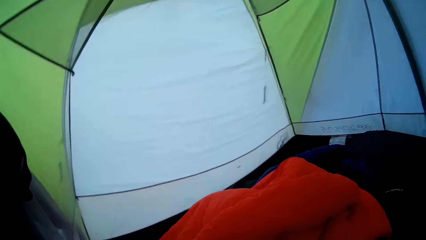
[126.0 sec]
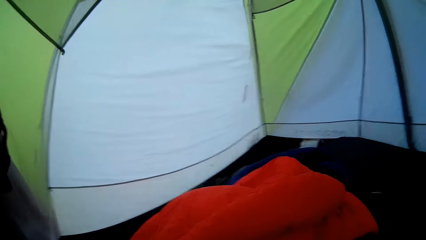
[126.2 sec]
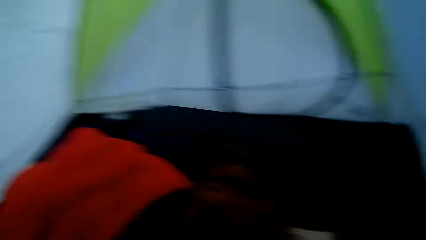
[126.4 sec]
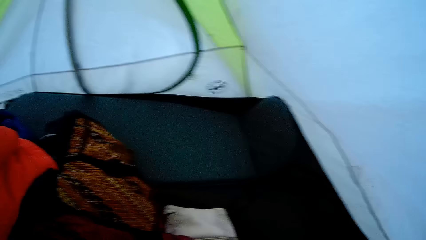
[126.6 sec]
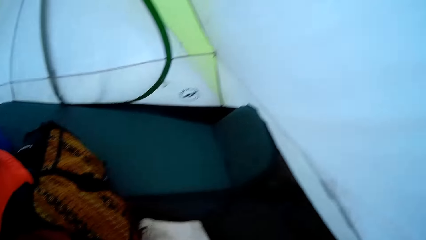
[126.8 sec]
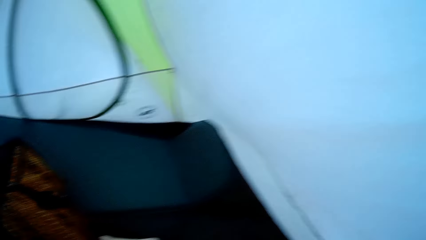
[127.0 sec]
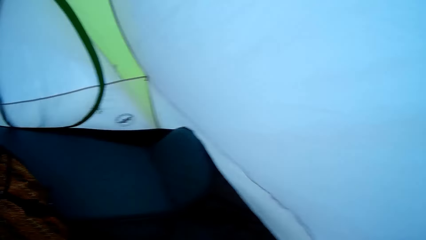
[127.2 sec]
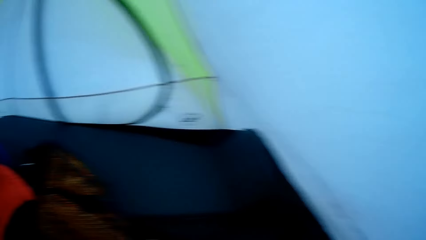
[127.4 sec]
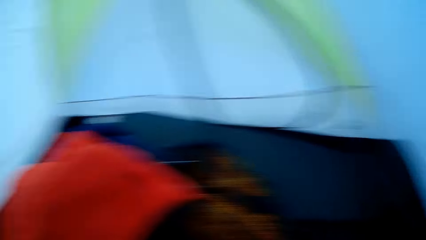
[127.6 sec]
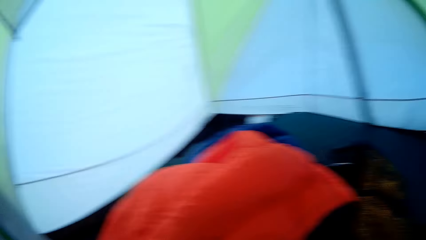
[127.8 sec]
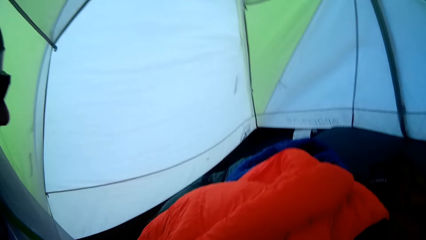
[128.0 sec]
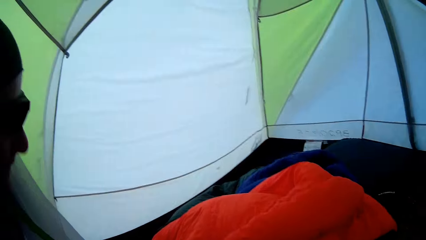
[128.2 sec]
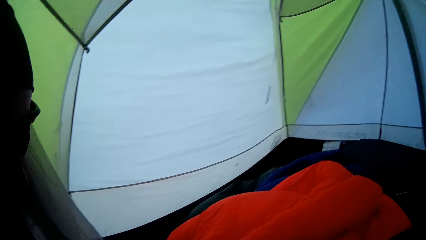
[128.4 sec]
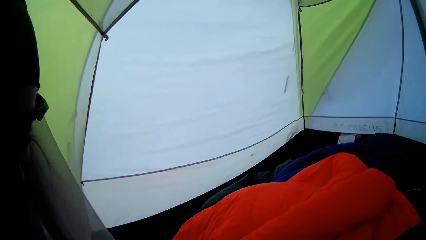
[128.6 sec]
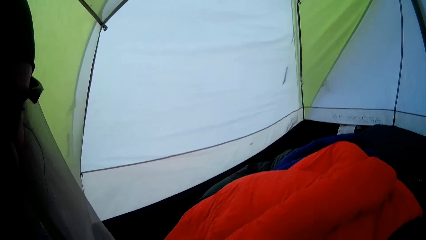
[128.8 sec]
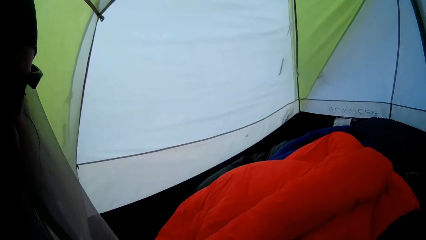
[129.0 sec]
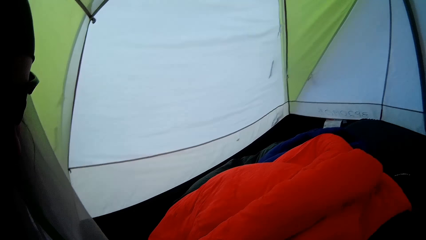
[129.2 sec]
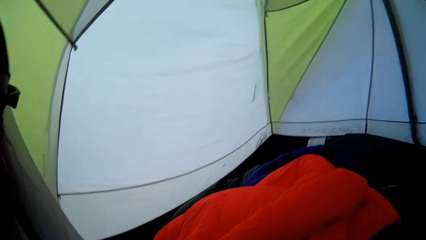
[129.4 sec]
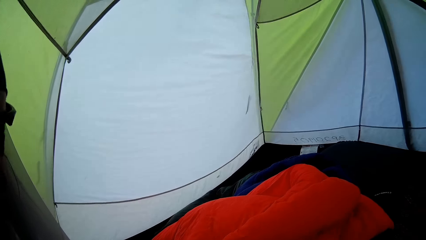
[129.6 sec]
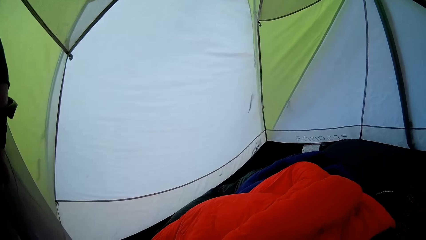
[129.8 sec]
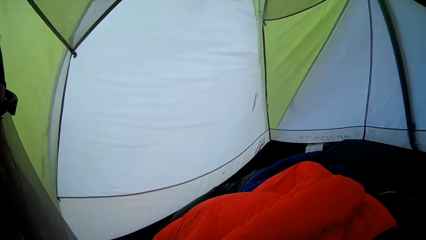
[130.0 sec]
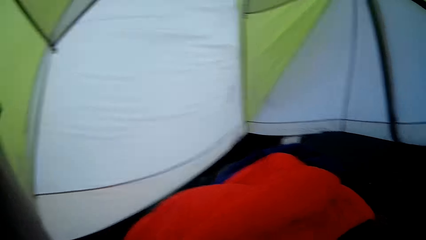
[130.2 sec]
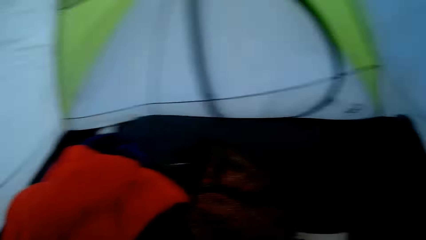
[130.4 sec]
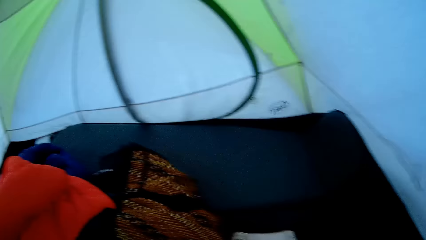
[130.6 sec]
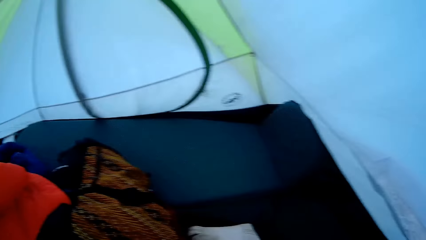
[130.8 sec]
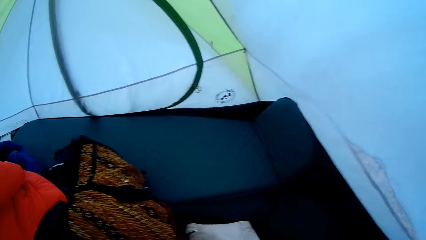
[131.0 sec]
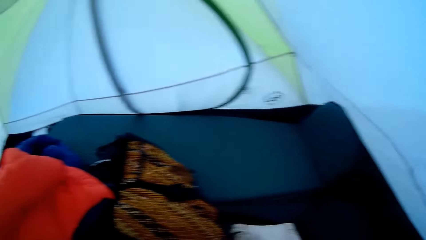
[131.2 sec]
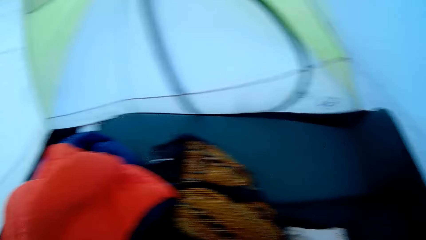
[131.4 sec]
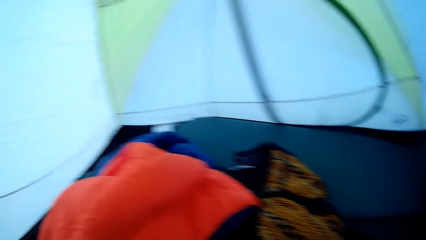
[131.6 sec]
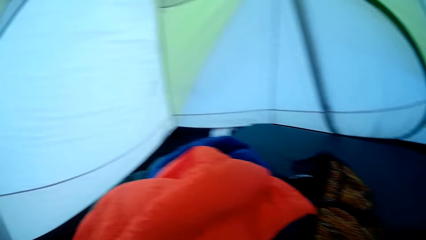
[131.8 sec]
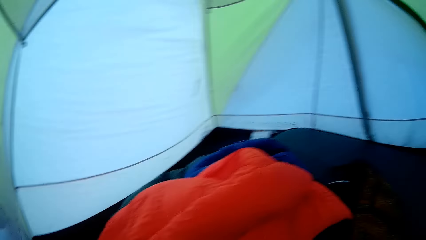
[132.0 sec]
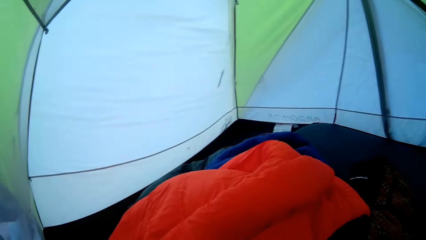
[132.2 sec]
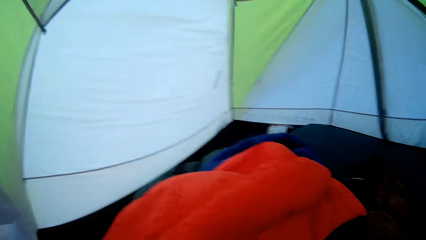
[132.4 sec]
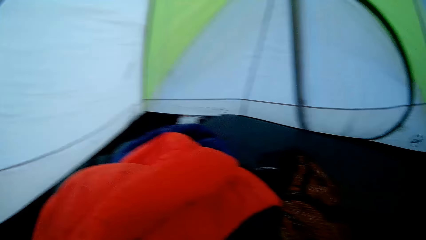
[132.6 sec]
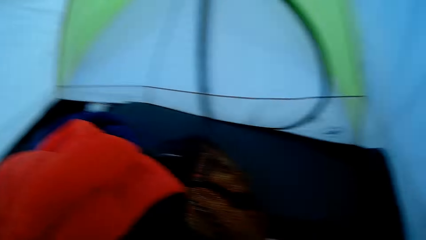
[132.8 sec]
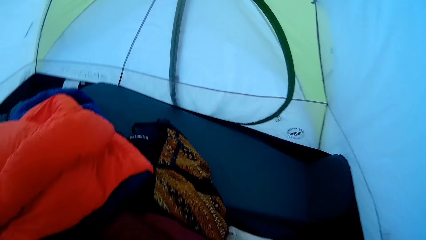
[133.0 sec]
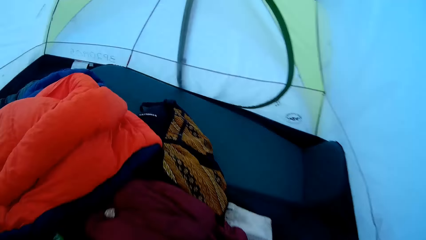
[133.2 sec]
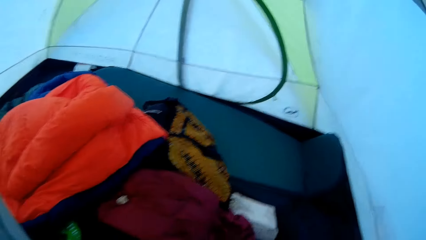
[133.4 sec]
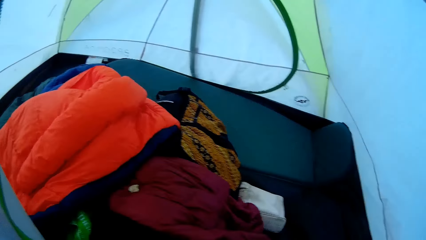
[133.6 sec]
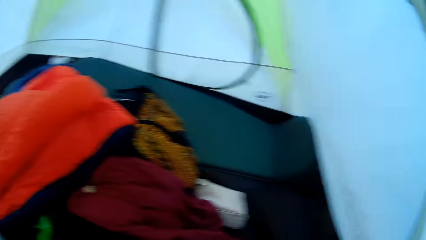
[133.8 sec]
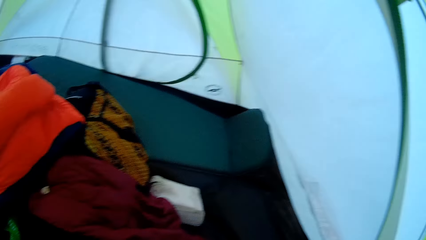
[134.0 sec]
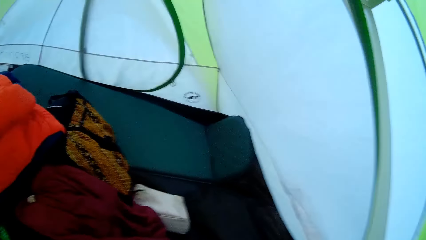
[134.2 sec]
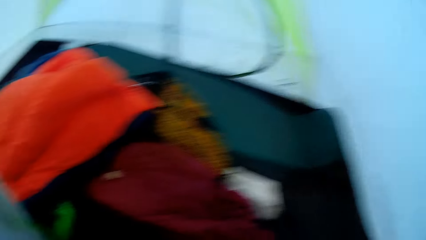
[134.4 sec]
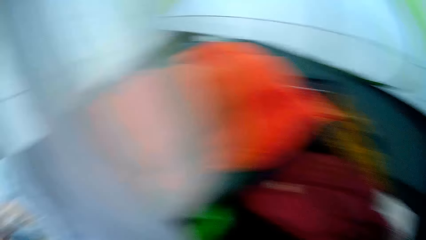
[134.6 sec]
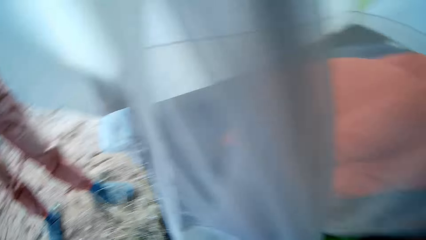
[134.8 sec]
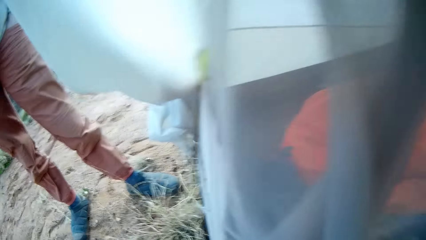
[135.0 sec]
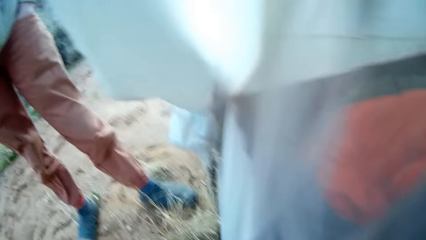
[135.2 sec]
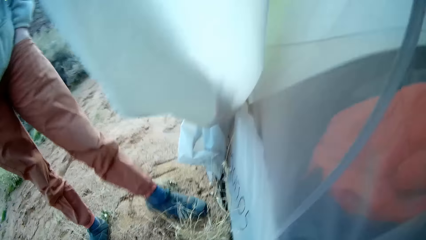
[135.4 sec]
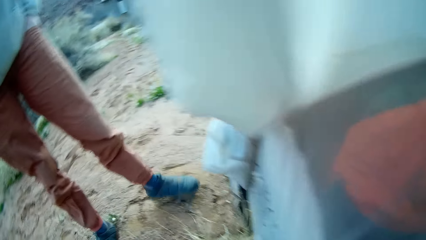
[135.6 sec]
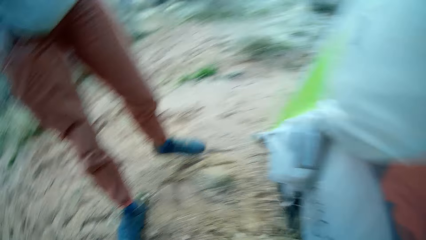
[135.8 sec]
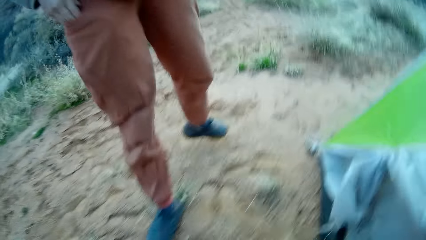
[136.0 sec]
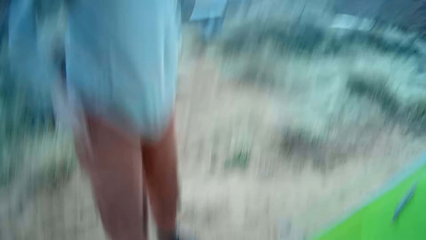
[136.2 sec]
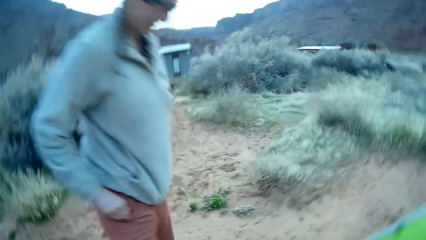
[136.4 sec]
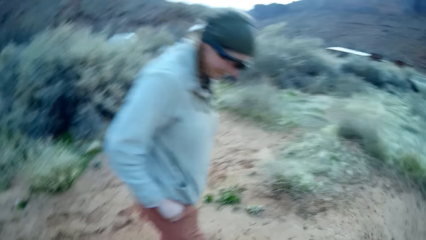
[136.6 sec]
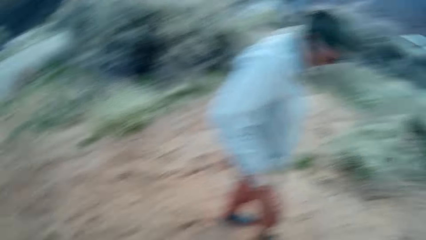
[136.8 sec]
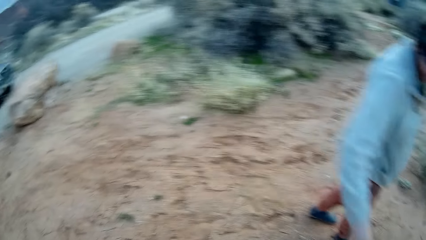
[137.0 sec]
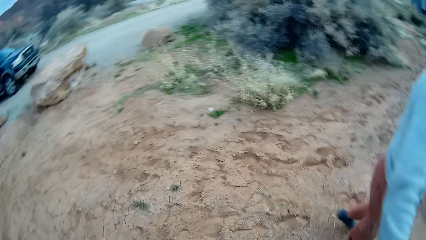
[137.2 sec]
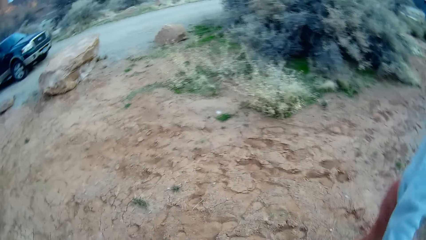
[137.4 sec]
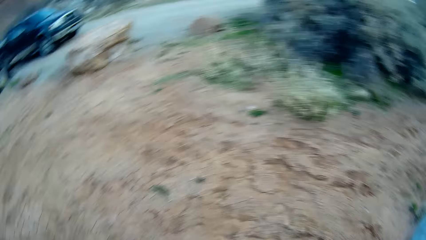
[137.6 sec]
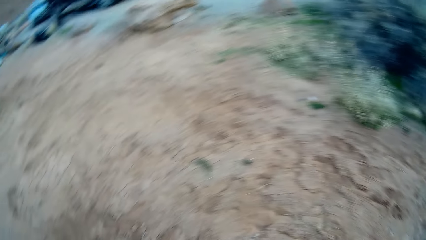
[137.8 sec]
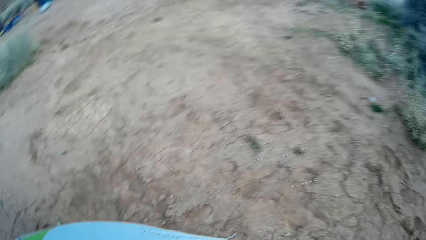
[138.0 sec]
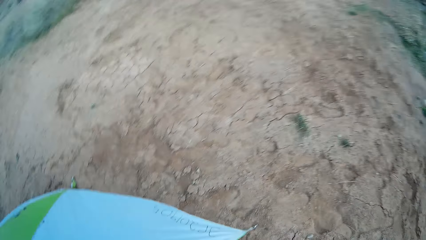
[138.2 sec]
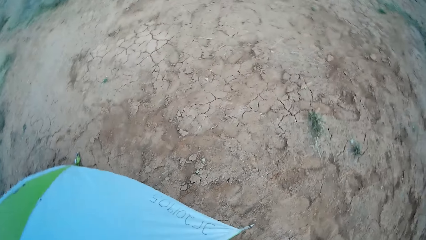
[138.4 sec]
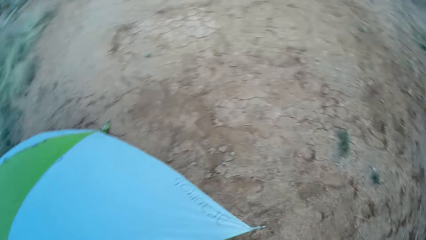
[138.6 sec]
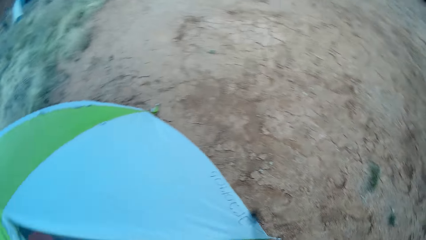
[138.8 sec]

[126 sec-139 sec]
The camera wearer fixes the inside of the tent. A person converses with the camera wearer. The person walks around. The camera wearer exits the tent.

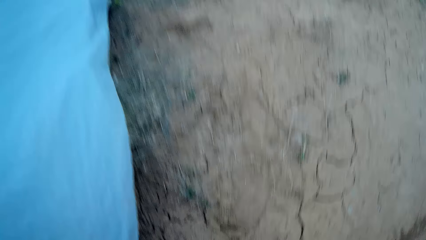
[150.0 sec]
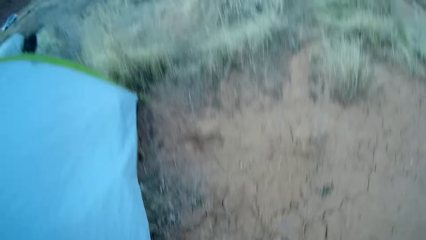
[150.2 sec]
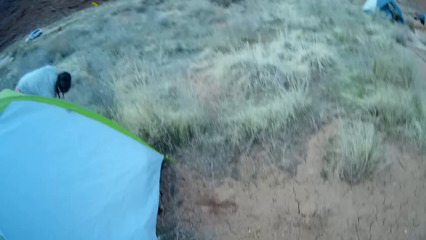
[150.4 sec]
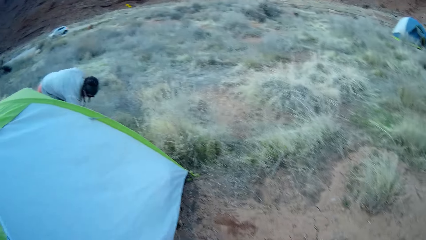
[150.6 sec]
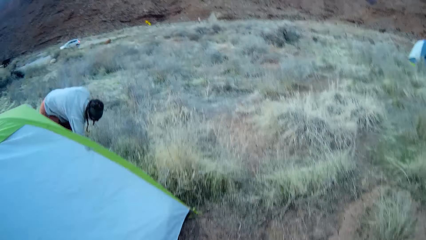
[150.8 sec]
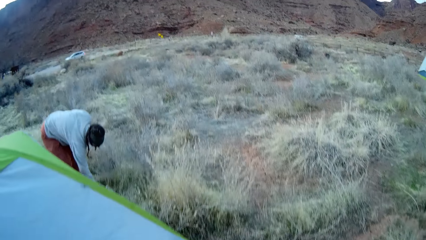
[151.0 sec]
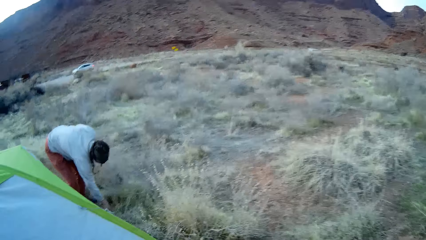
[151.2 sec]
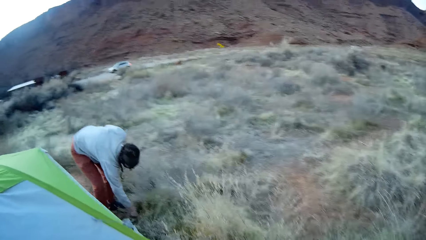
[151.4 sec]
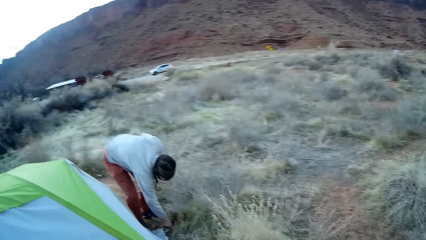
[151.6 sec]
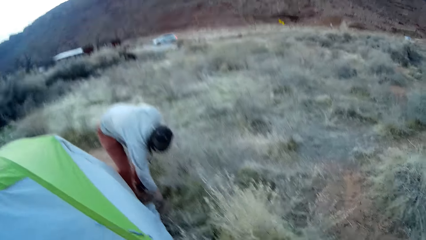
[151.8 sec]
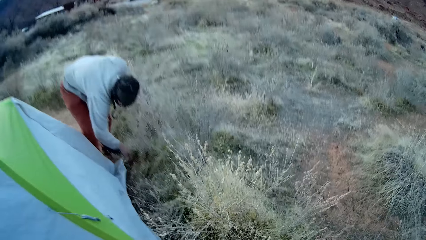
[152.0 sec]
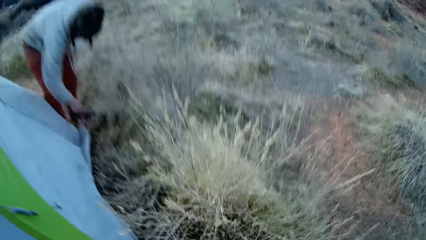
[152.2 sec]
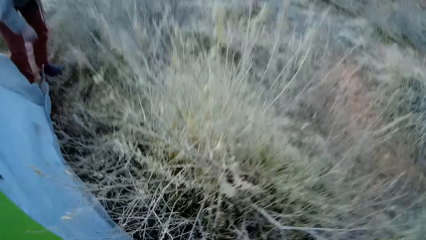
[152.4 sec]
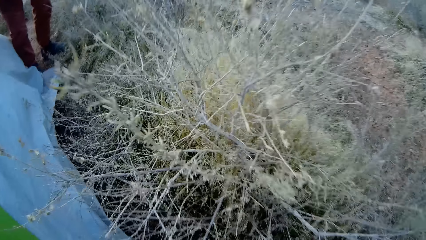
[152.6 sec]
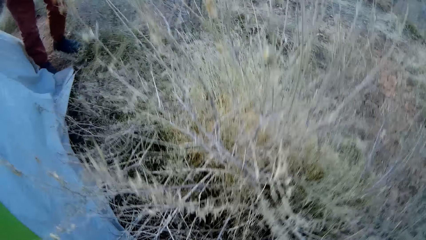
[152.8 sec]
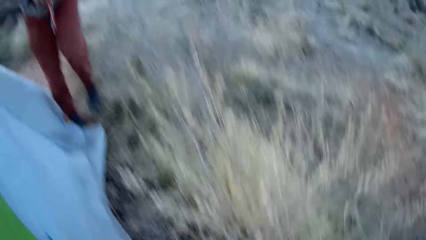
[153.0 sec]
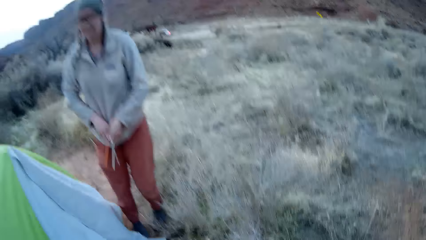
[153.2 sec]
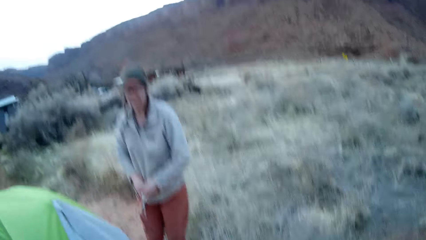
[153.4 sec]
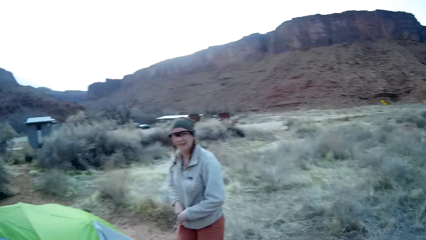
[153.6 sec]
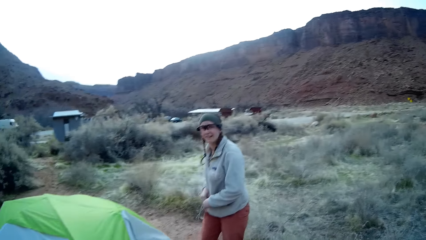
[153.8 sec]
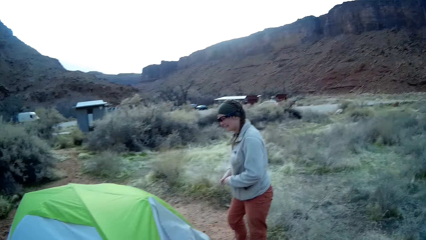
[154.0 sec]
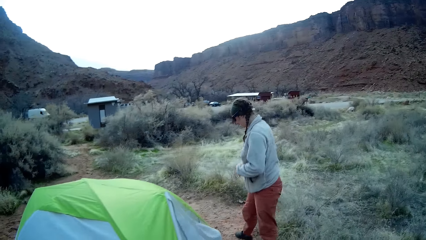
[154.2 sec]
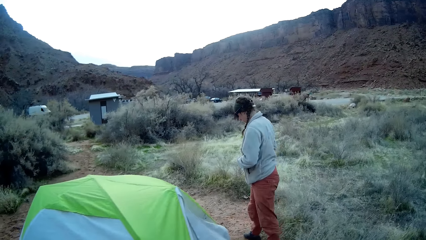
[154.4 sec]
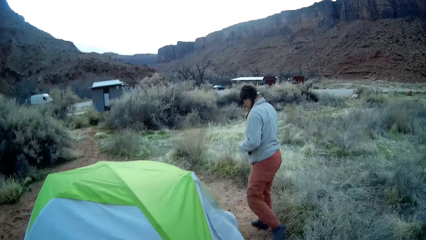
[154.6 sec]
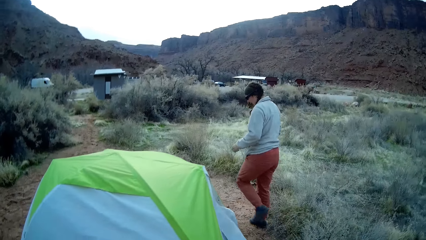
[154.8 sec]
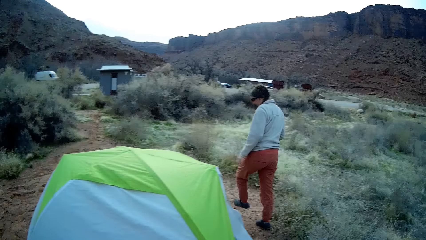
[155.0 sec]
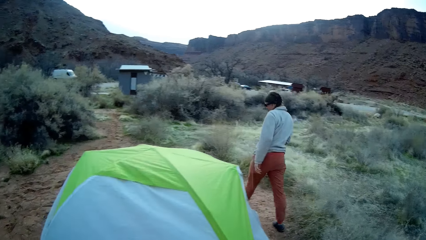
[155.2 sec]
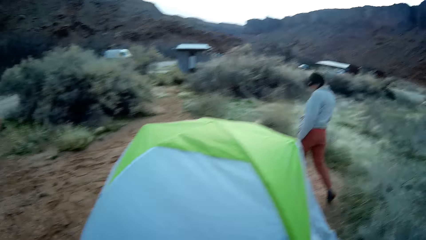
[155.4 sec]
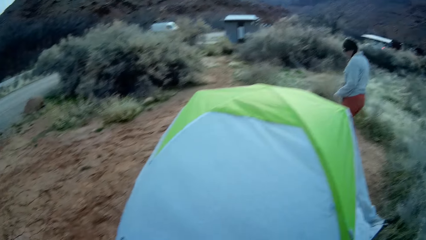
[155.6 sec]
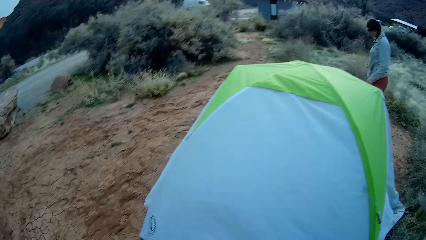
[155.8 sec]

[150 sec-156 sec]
A person fixes the peg loop.
